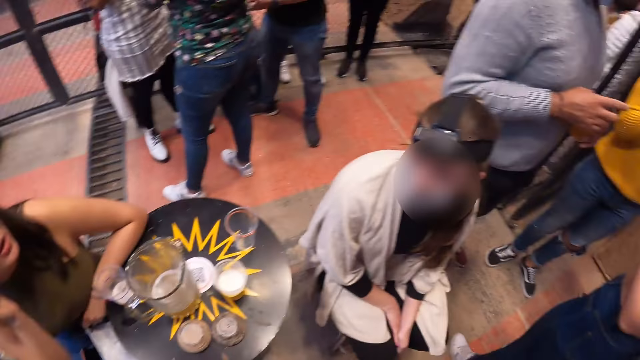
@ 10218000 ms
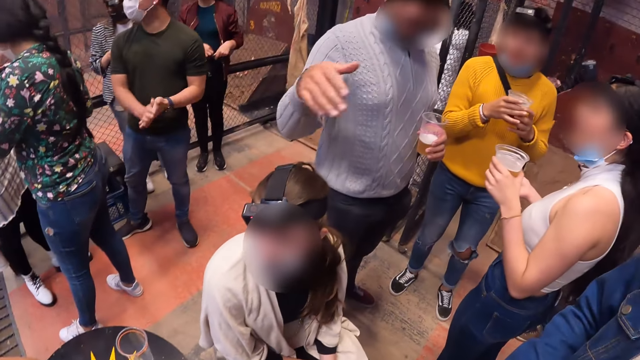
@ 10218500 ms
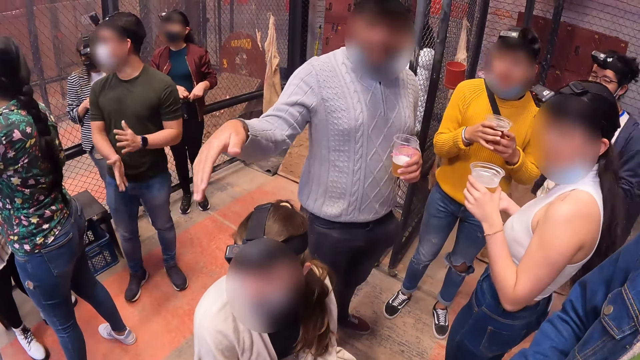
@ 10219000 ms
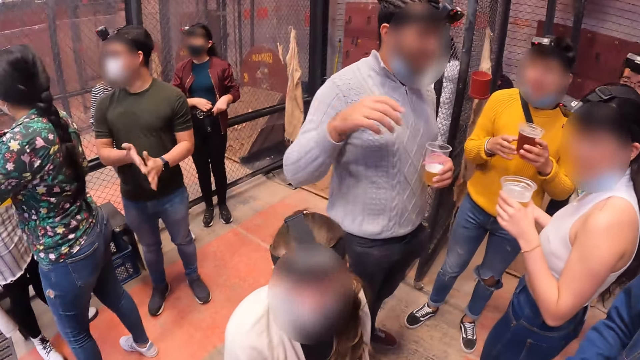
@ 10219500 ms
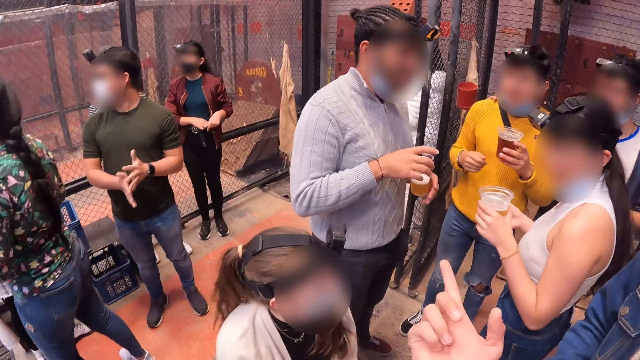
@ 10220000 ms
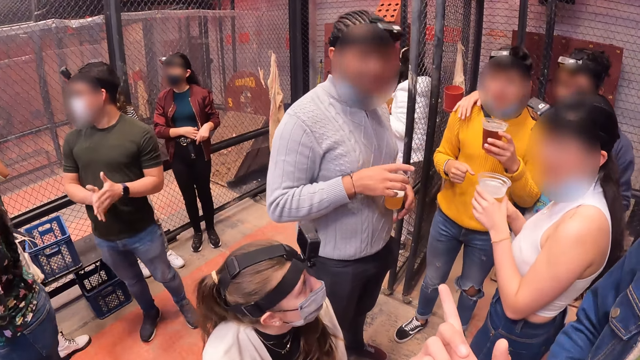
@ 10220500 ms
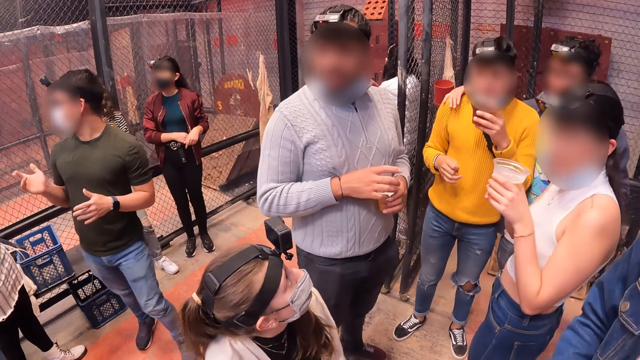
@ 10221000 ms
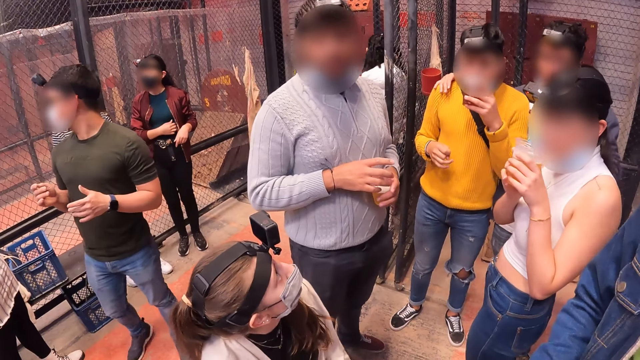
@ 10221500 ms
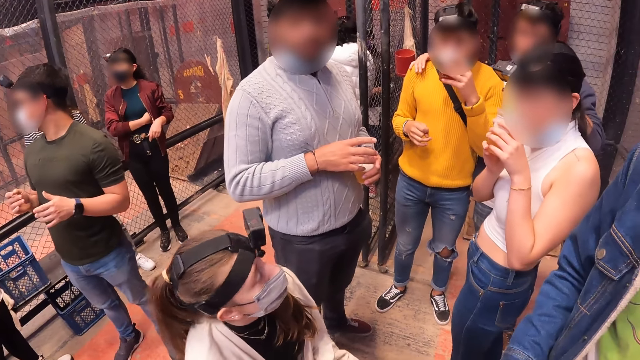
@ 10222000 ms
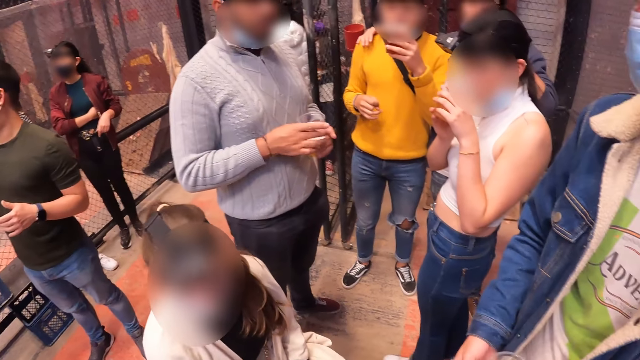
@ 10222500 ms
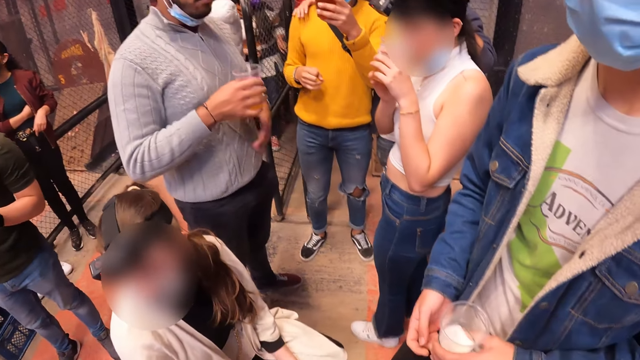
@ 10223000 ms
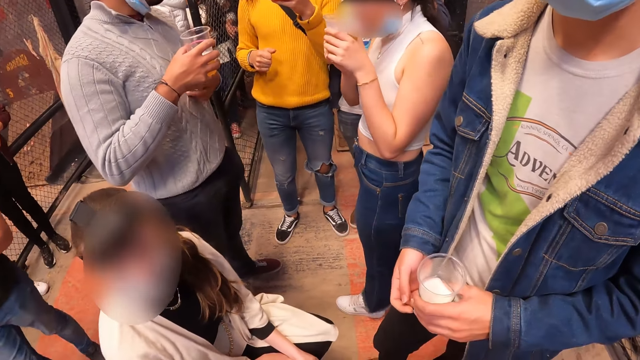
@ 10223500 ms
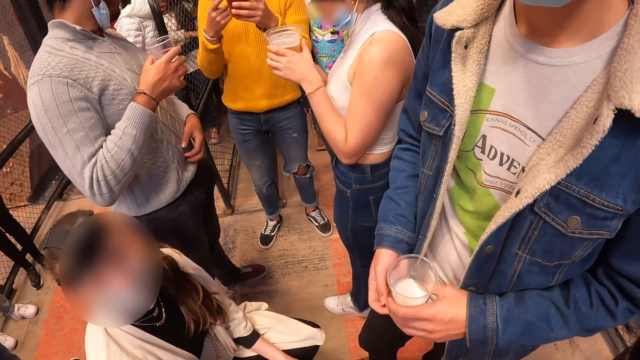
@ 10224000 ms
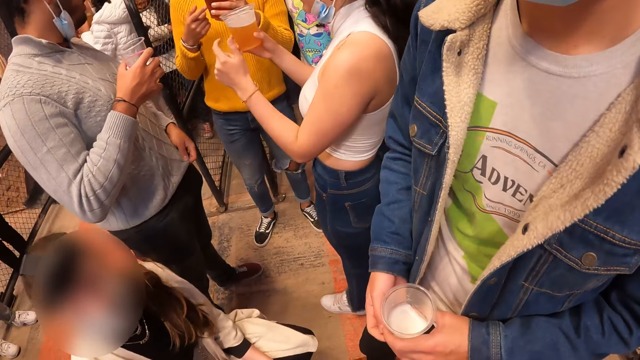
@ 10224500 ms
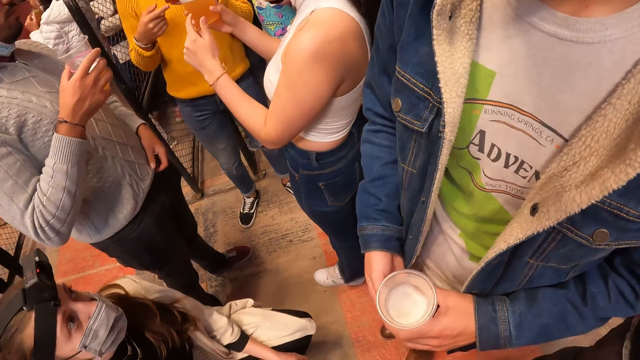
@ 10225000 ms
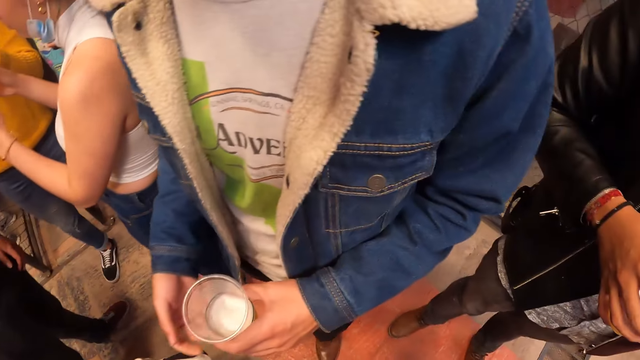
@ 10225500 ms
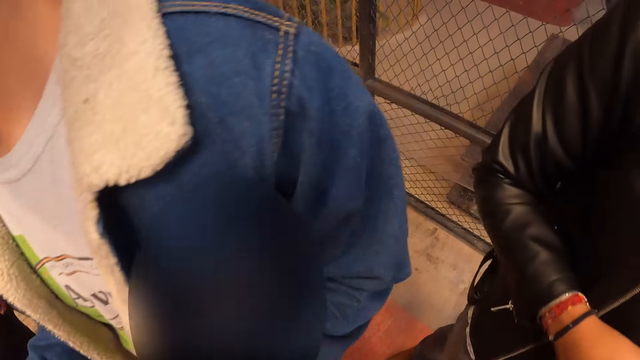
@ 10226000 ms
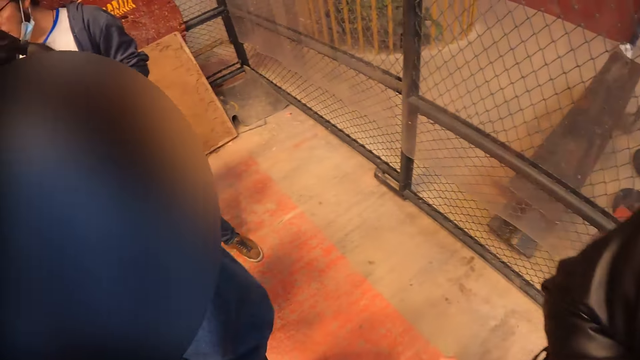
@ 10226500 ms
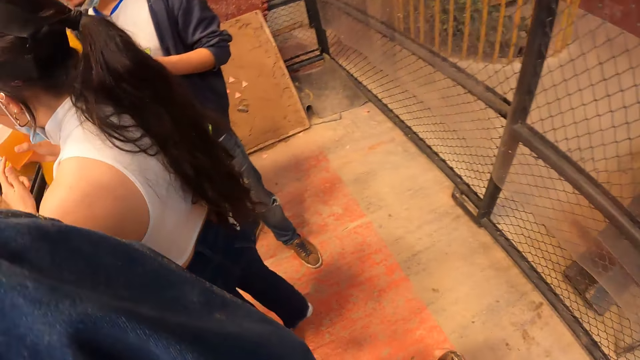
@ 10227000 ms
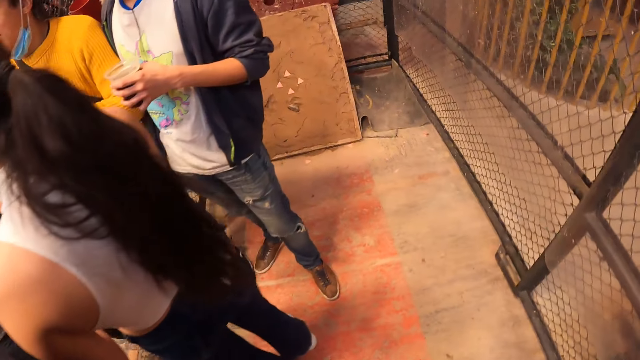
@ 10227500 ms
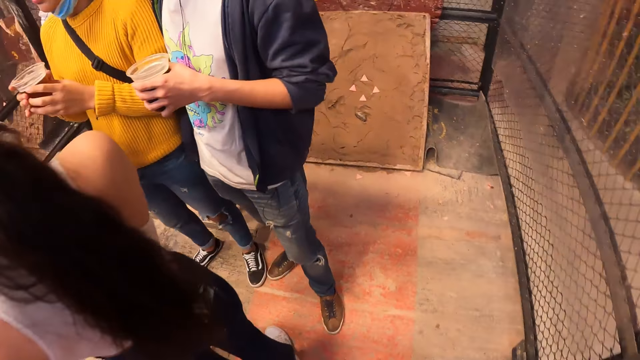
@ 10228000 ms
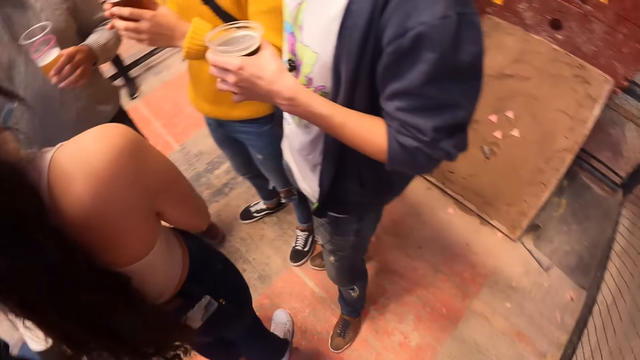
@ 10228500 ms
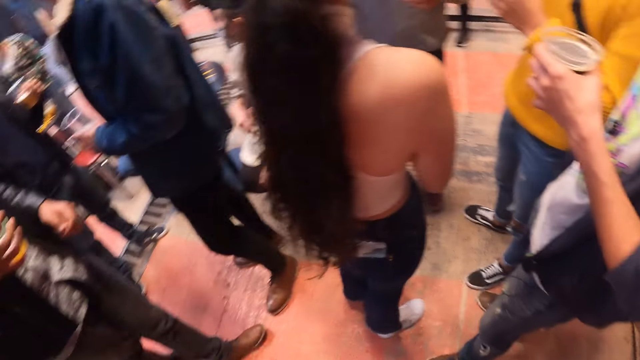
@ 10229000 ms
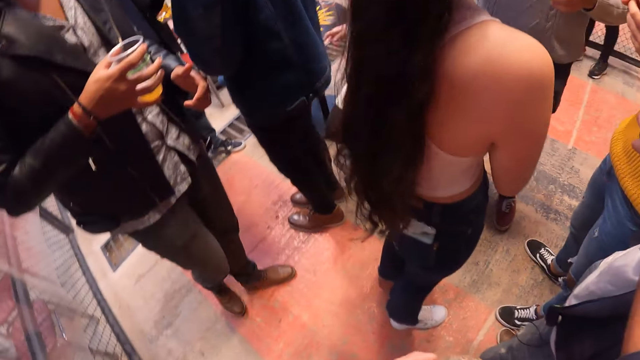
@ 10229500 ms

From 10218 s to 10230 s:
A guy interacts with the guys and a girl. Another girl looks up at the guy.

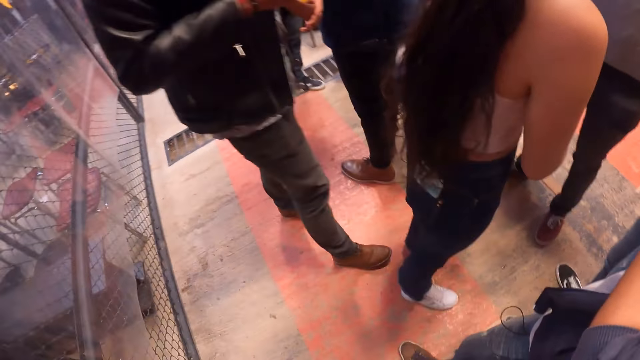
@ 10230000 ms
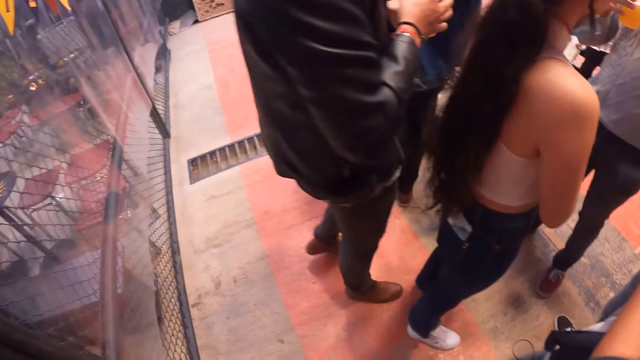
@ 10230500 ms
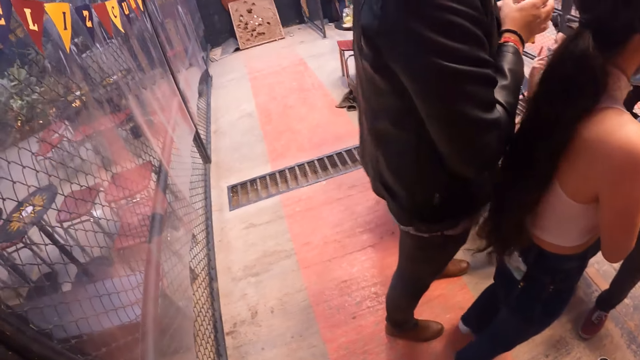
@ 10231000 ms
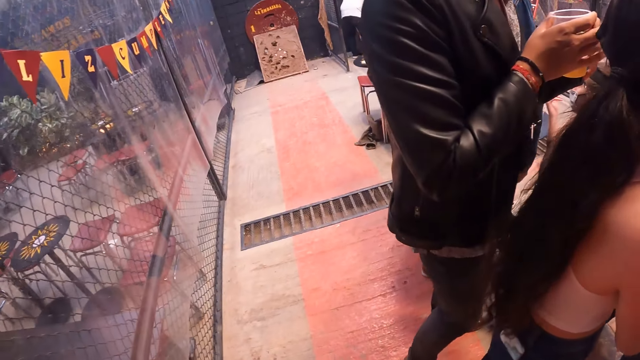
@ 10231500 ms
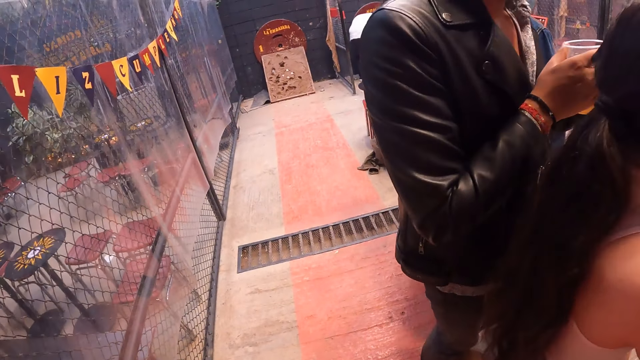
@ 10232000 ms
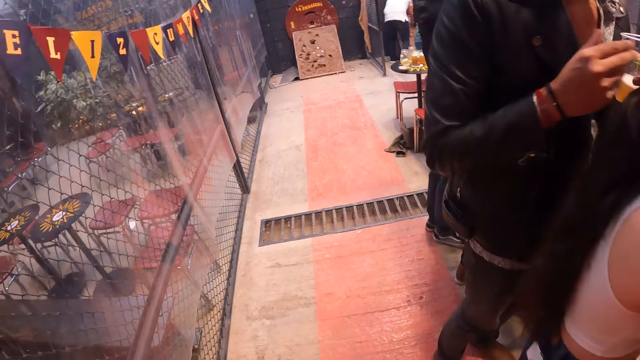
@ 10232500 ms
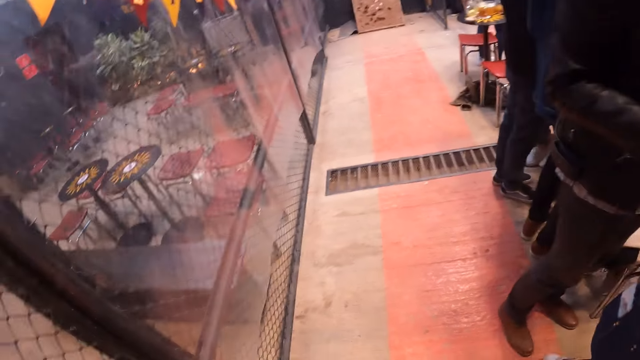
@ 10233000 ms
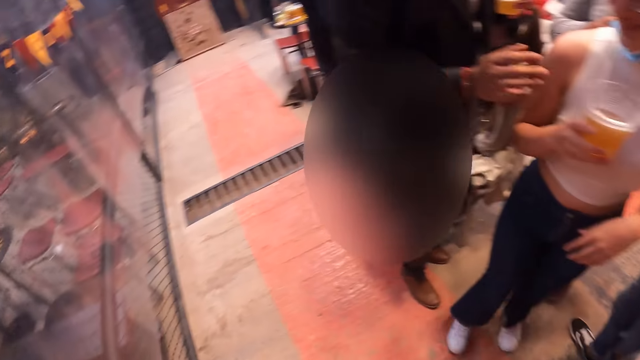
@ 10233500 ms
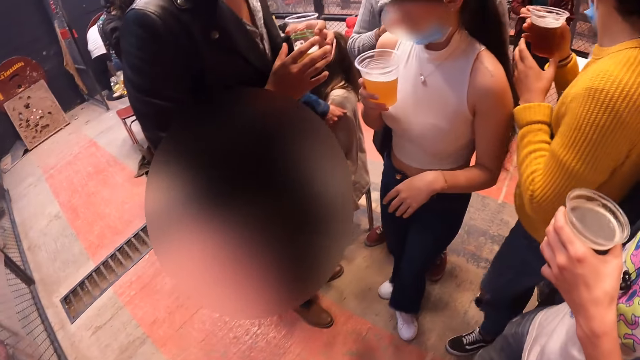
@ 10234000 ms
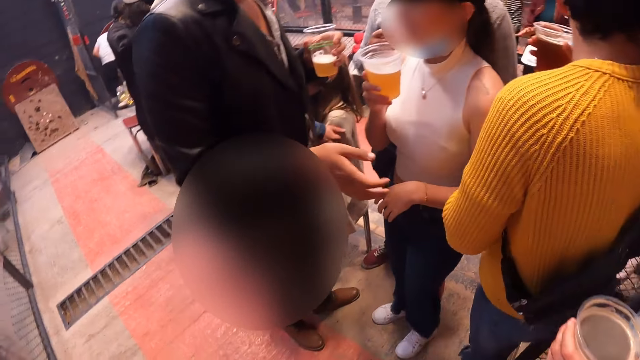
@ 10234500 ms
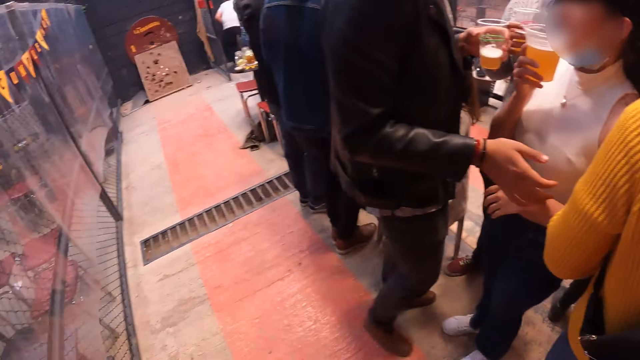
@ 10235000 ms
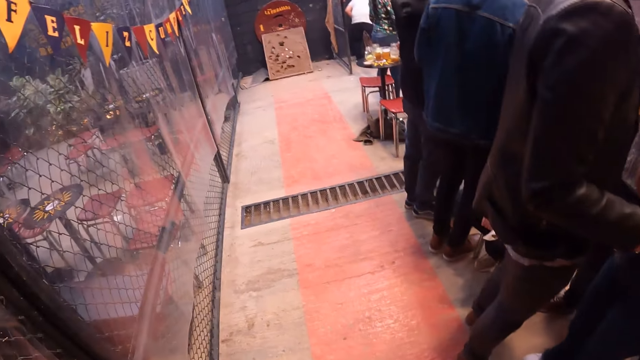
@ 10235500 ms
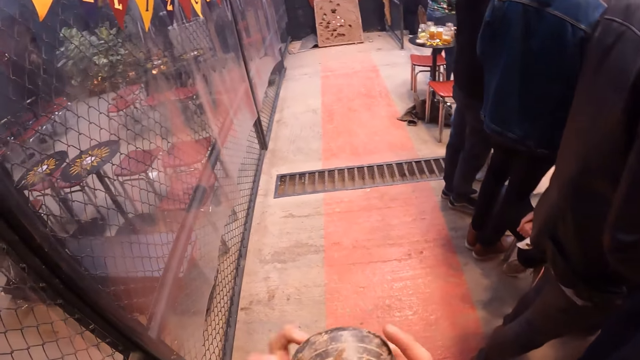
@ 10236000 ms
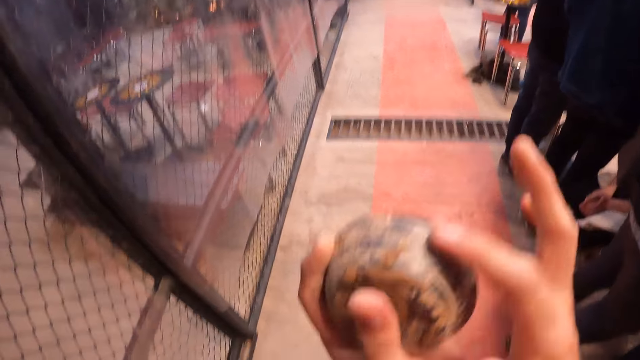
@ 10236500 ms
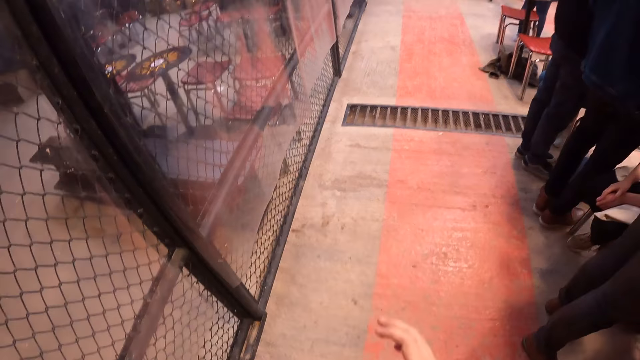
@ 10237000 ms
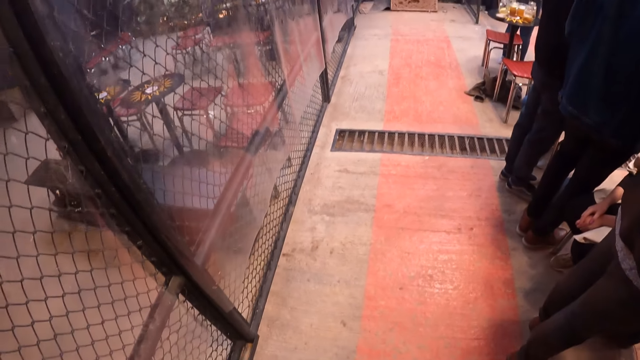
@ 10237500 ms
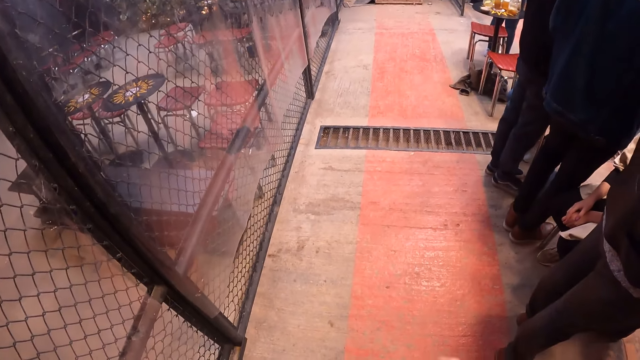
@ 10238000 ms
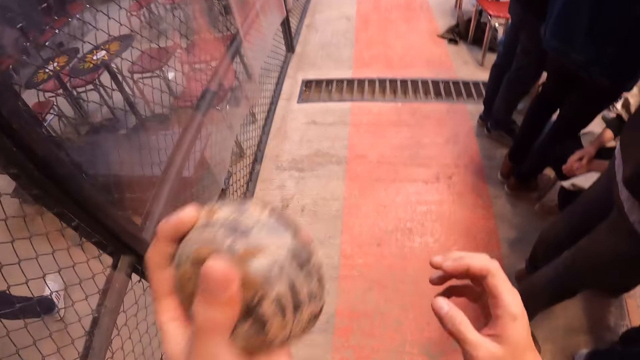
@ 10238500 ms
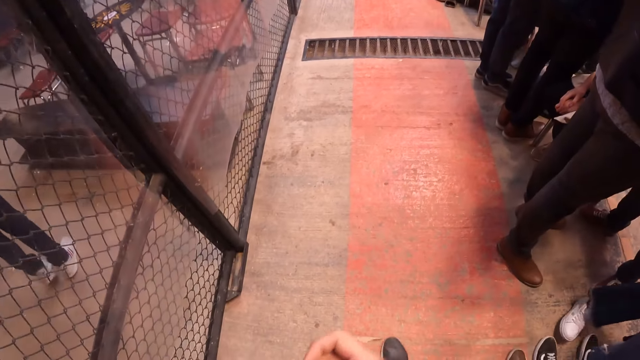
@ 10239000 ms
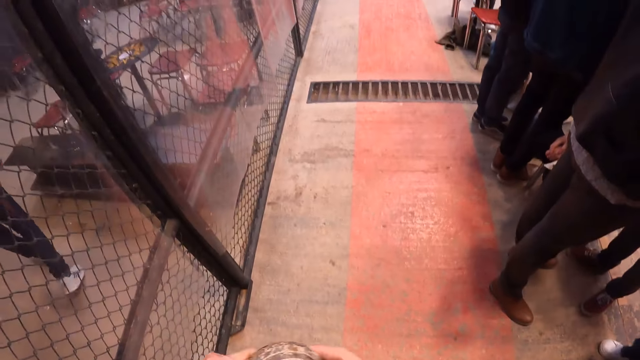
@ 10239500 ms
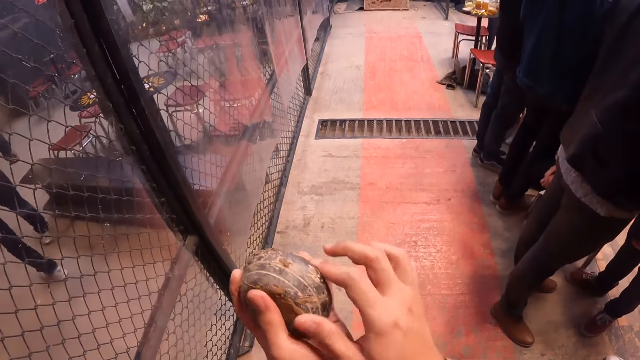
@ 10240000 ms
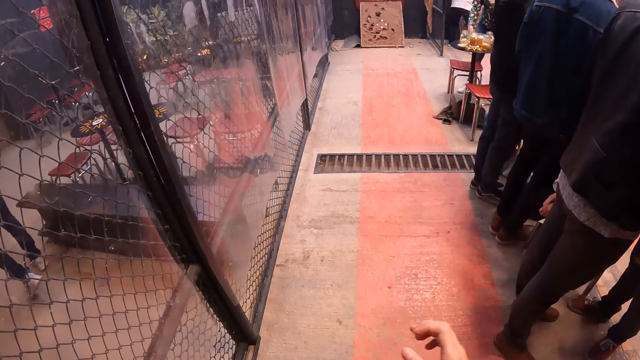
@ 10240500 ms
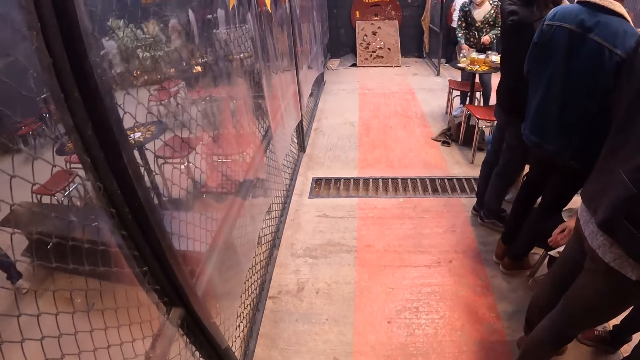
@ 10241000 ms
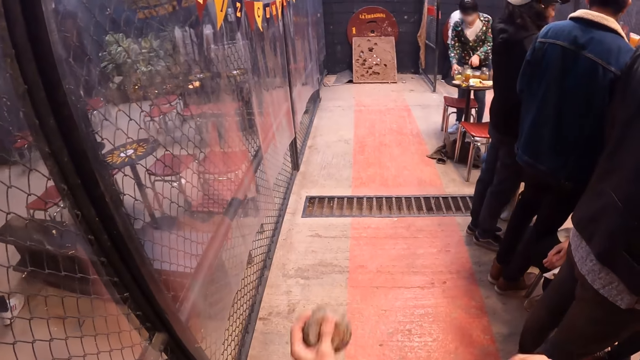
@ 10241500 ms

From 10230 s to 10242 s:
The camera wearer plays something.
